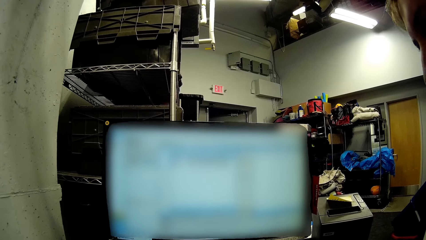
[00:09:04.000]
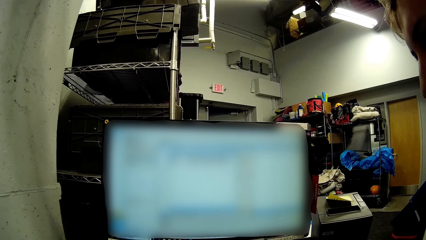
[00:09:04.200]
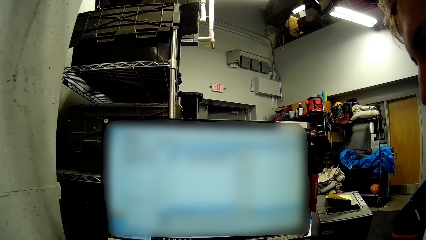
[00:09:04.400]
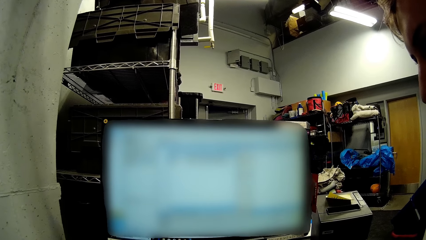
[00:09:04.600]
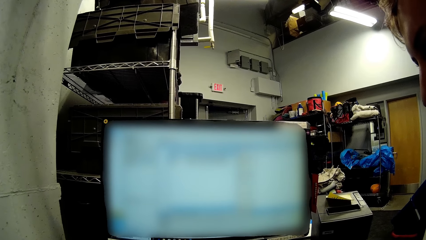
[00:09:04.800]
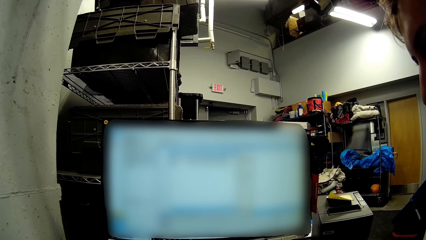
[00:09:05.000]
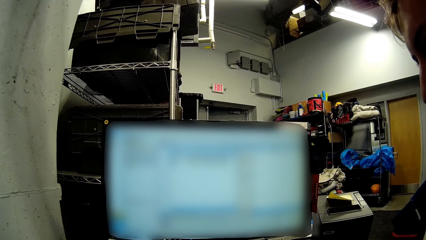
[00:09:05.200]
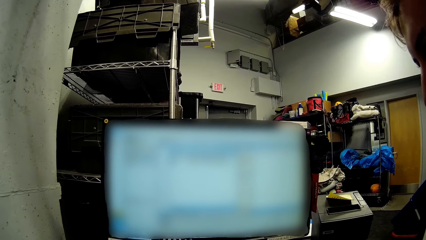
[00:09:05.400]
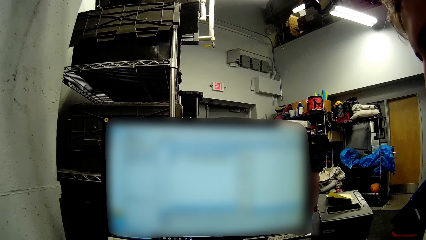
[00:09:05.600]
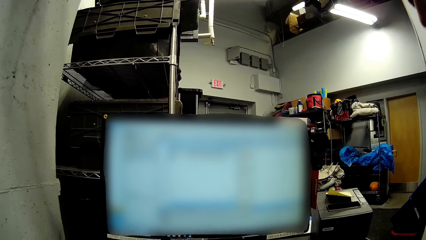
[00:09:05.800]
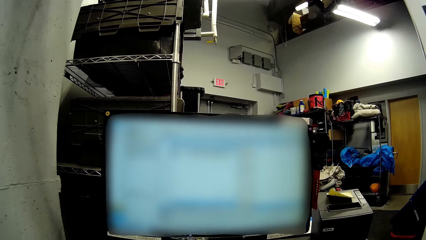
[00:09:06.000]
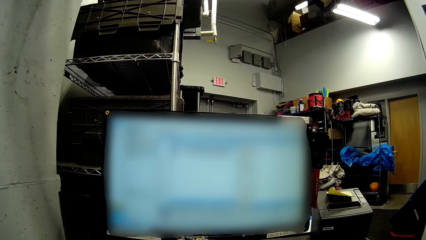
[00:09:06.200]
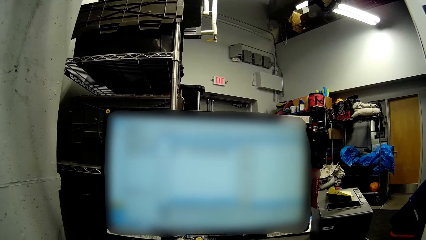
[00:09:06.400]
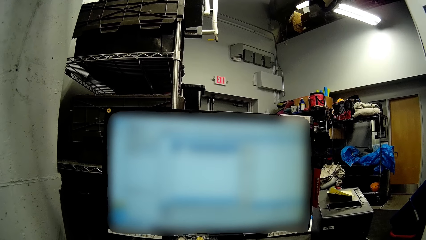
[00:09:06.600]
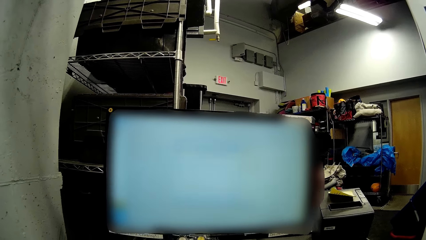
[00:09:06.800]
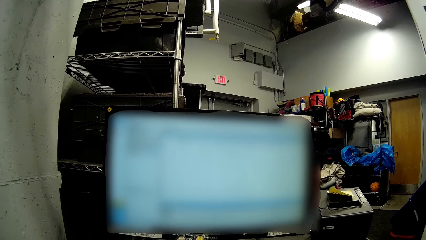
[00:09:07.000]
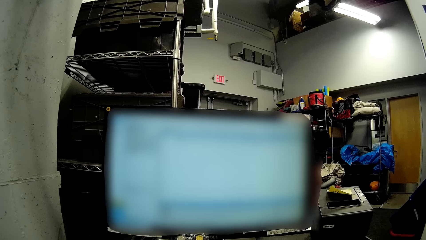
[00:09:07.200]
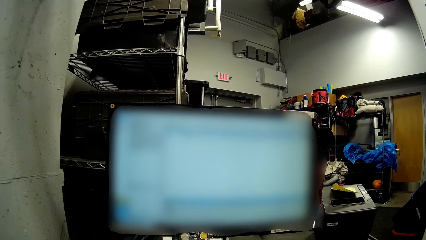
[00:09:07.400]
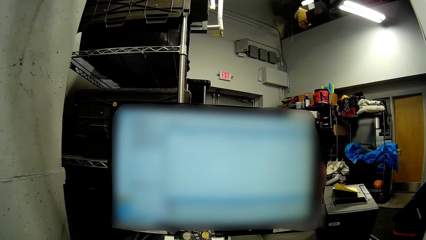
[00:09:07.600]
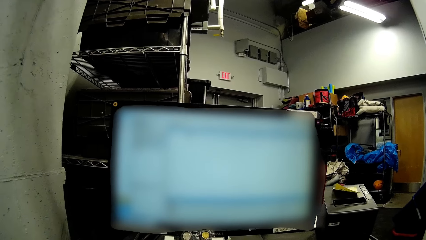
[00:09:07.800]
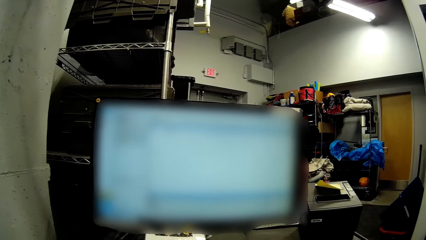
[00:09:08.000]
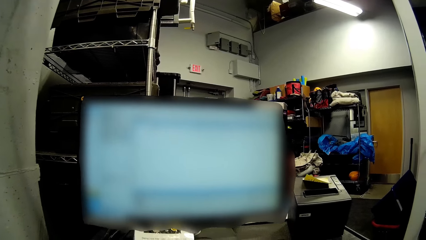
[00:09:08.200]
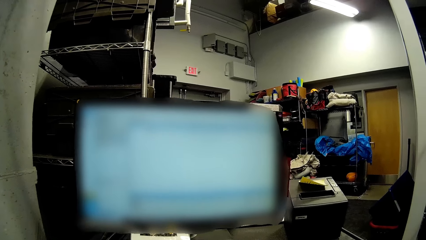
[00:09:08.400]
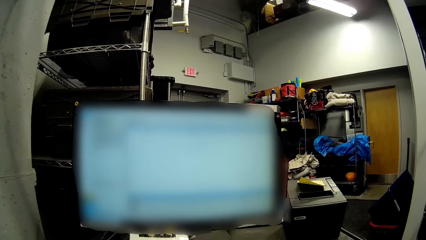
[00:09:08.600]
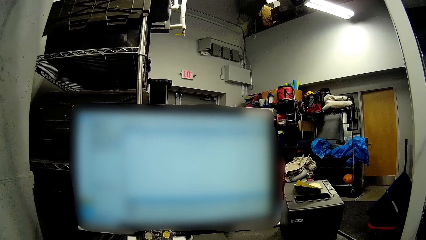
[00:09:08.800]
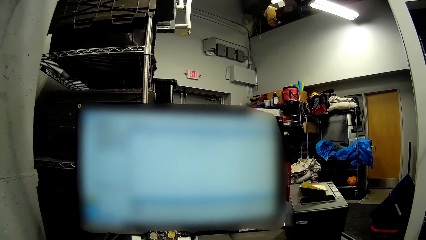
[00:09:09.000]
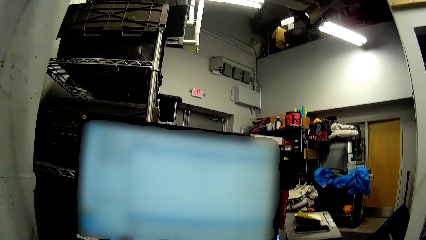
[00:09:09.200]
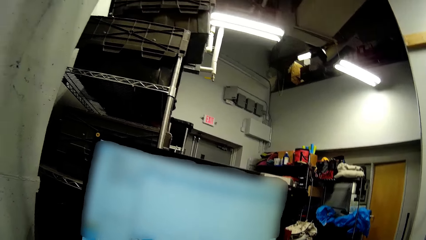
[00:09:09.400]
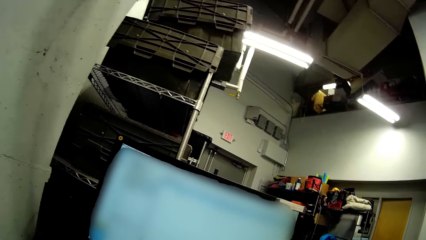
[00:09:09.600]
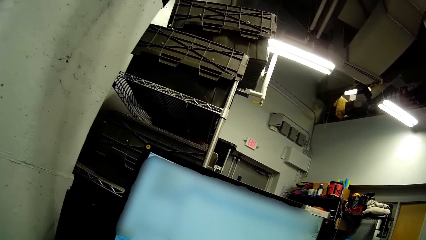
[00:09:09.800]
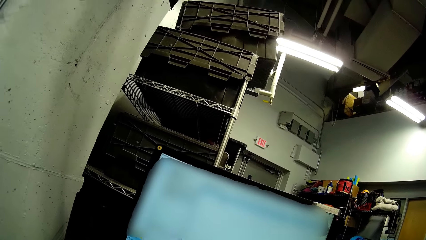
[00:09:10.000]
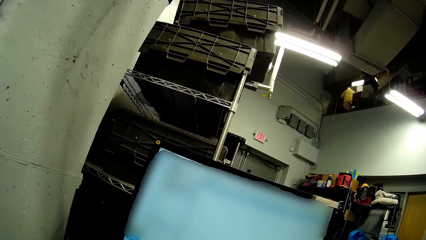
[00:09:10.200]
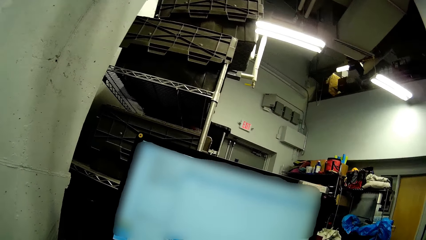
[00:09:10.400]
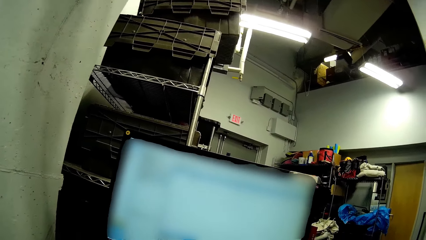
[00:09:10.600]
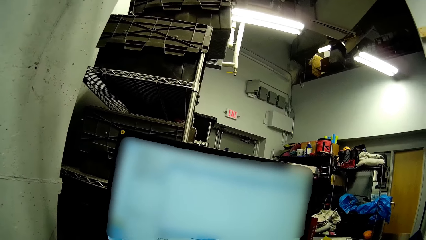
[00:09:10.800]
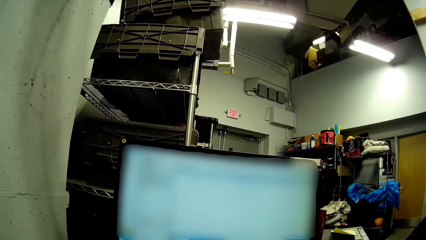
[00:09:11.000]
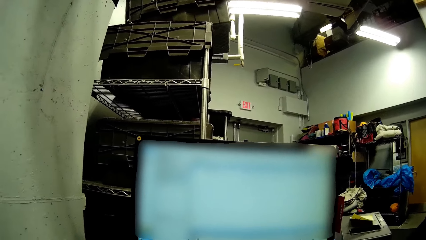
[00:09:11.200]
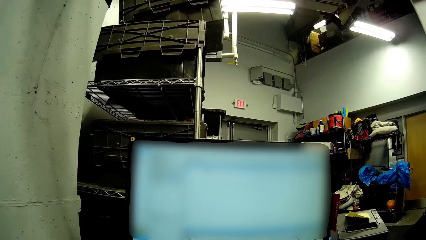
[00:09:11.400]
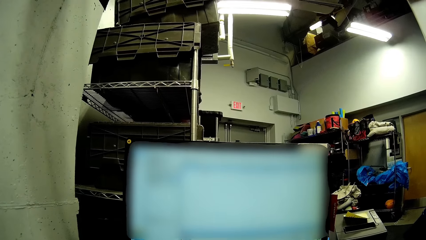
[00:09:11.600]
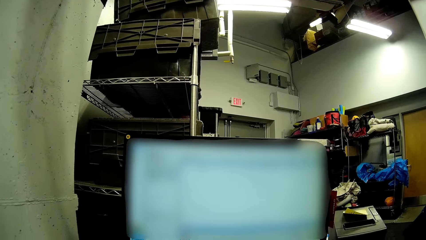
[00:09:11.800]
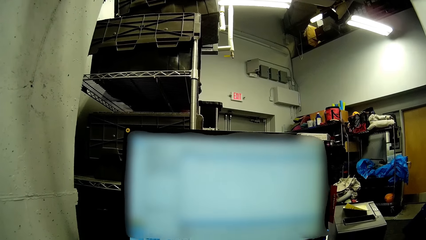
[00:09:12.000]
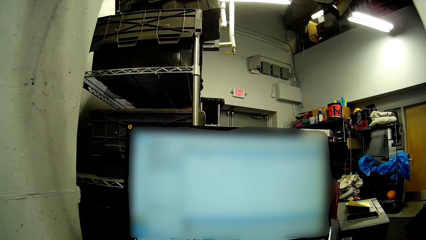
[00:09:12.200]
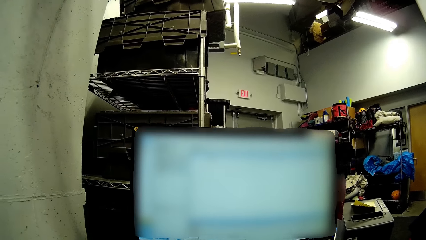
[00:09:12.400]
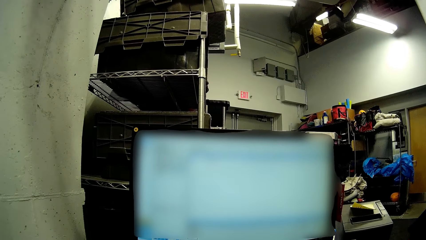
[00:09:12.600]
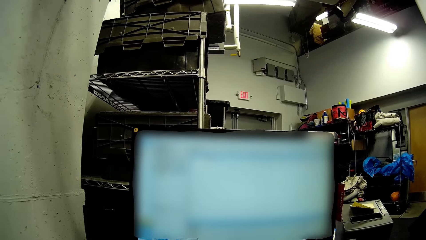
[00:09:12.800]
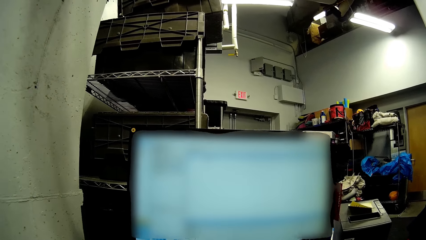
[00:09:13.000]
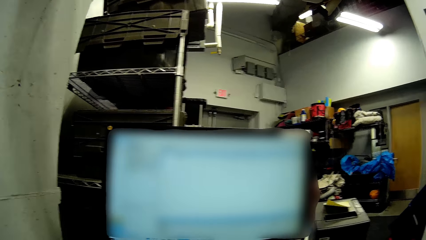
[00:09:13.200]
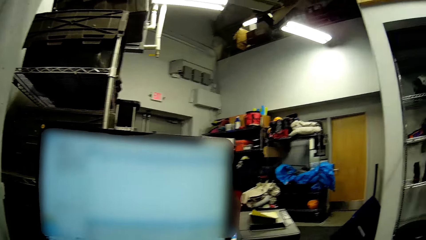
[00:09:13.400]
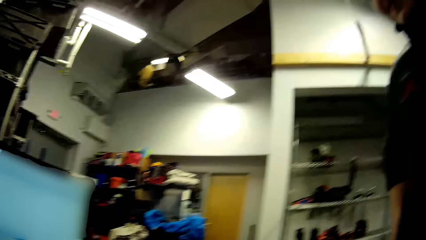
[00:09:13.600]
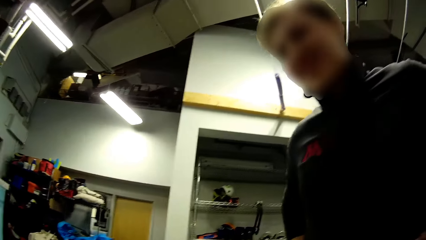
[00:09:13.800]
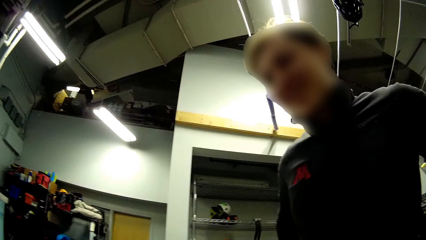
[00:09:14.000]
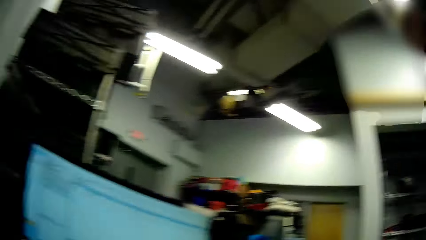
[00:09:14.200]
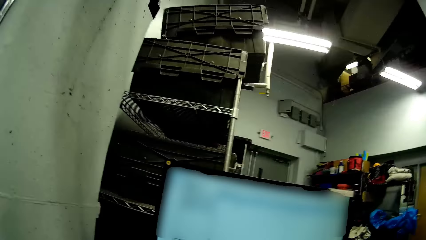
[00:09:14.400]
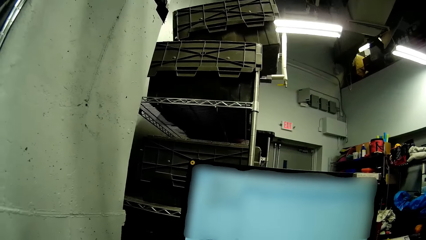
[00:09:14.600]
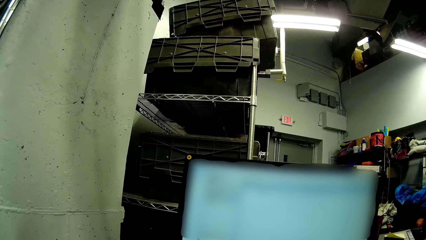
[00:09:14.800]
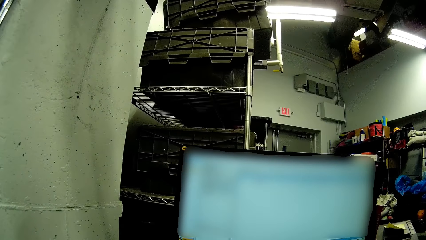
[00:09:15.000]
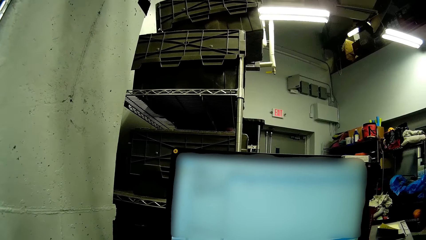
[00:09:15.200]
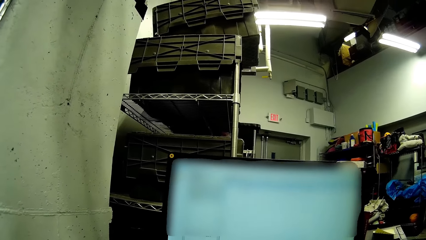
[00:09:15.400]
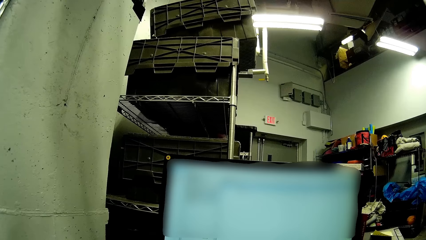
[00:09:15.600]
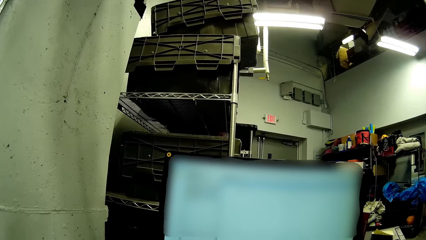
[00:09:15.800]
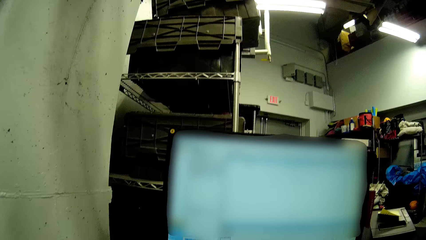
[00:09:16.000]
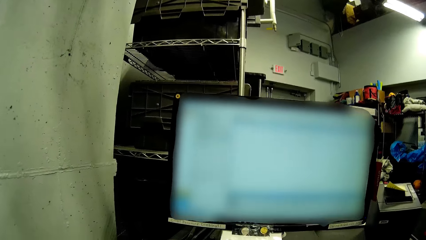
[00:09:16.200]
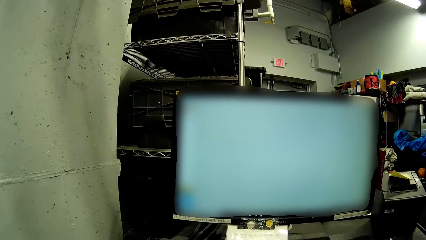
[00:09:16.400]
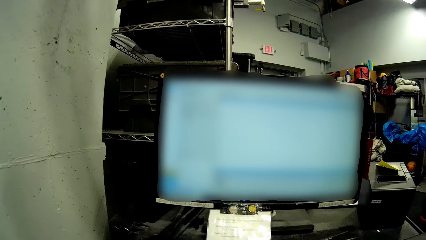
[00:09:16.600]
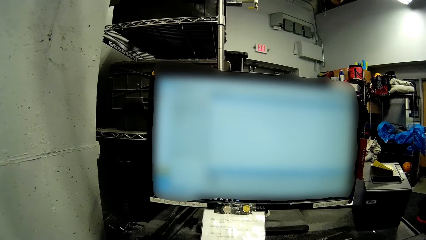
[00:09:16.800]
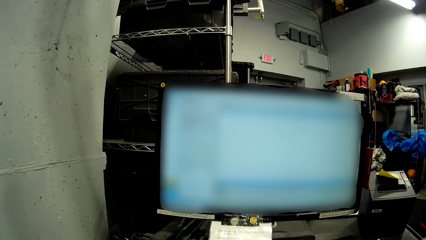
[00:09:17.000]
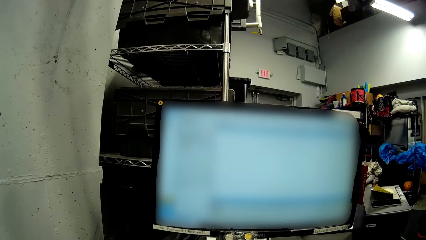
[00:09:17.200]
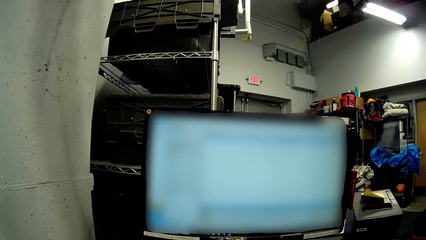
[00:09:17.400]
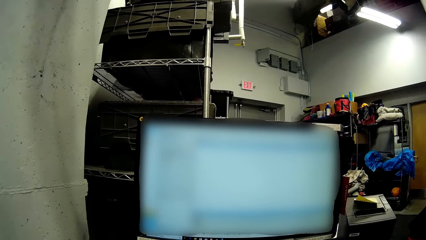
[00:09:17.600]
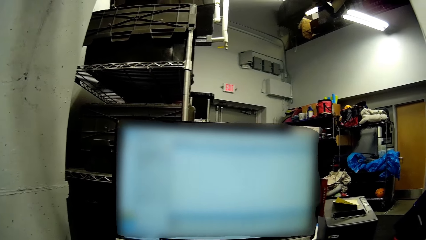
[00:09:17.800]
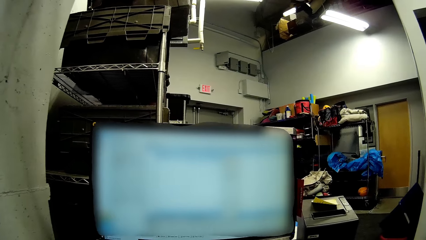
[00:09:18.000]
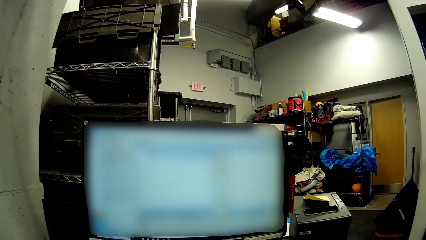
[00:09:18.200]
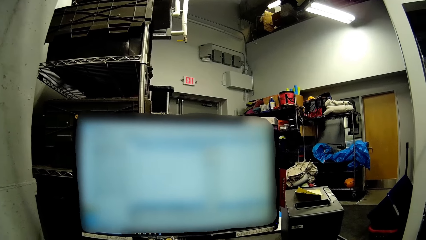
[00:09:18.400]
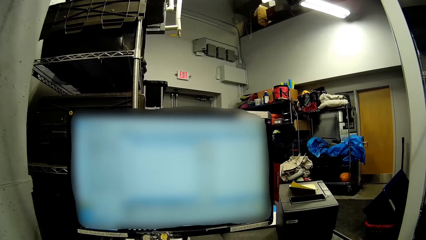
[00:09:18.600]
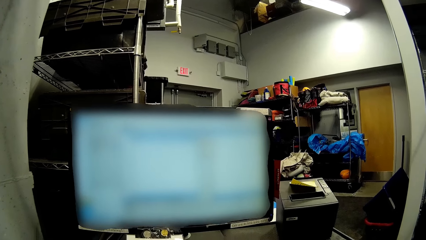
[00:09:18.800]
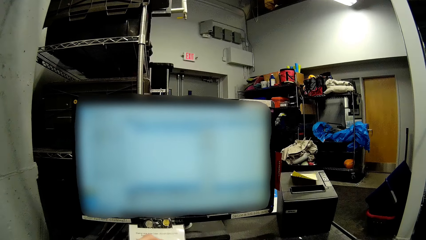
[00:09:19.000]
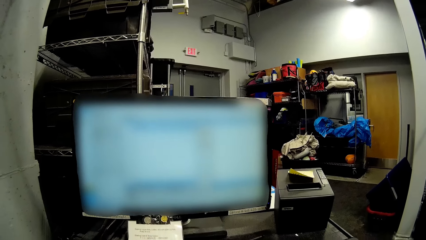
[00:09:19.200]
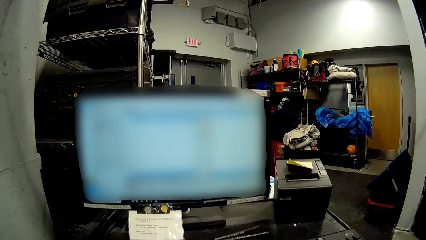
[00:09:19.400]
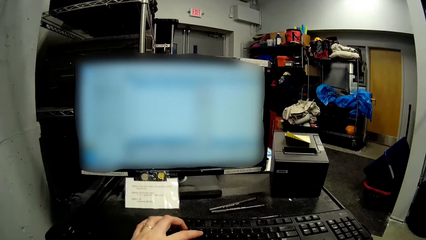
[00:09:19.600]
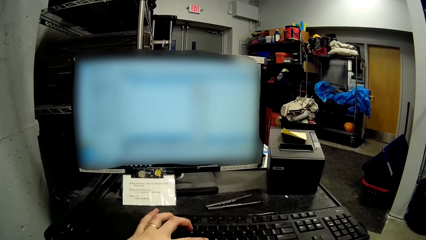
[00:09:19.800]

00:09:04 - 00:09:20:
A man interacts with the camera wearer. The camera wearer types on the keyboard with her hands.
